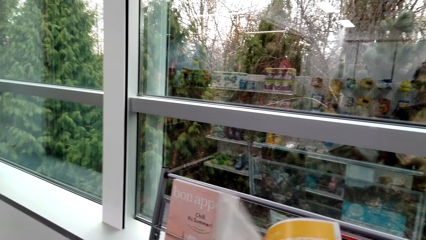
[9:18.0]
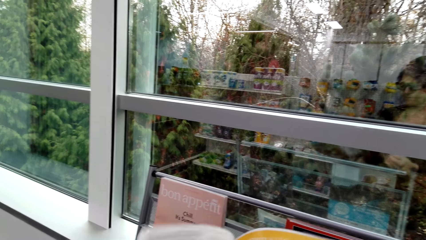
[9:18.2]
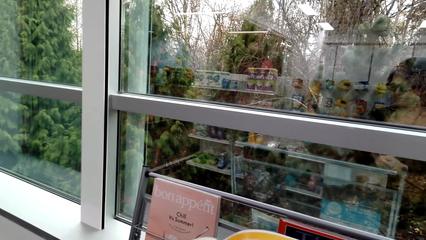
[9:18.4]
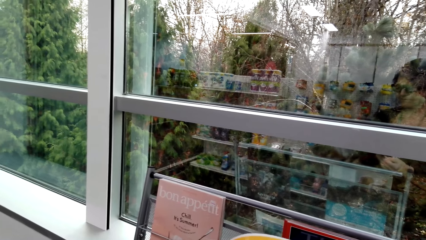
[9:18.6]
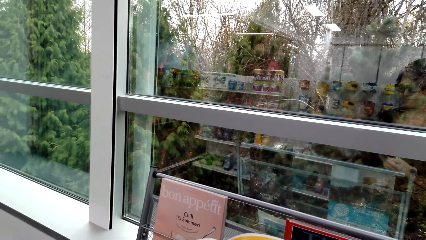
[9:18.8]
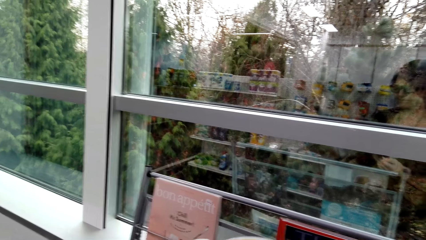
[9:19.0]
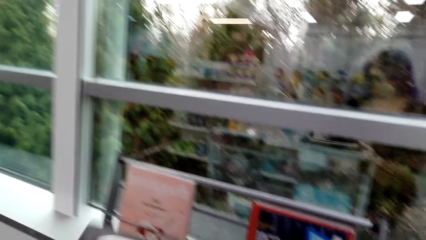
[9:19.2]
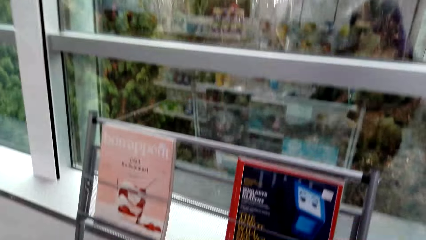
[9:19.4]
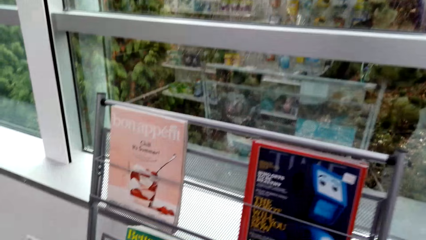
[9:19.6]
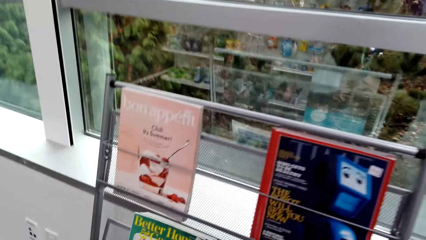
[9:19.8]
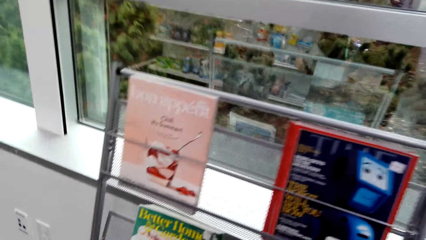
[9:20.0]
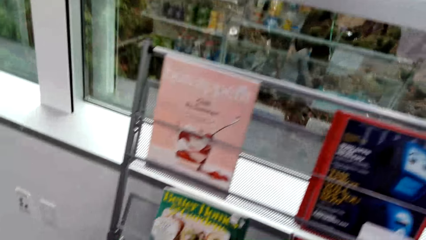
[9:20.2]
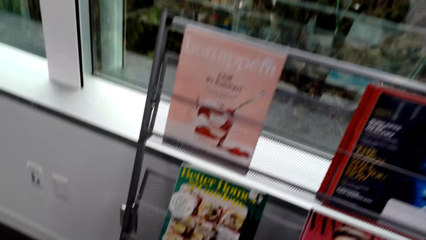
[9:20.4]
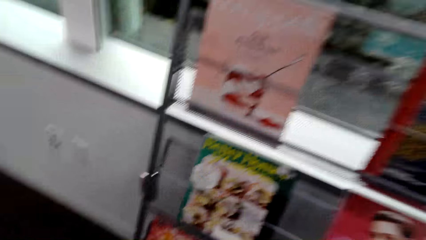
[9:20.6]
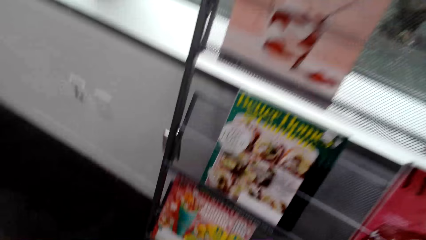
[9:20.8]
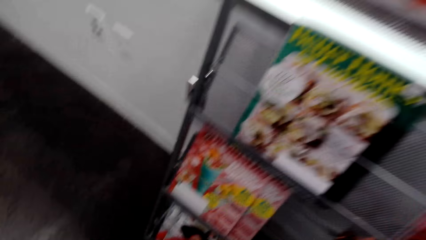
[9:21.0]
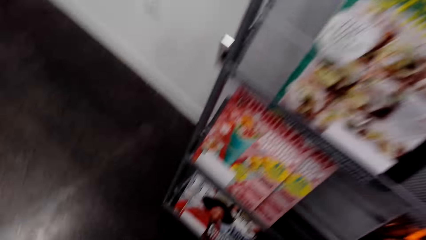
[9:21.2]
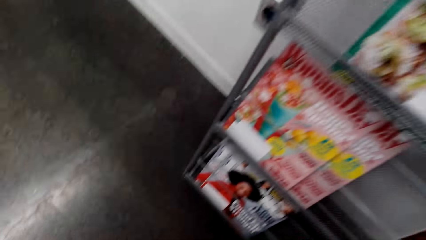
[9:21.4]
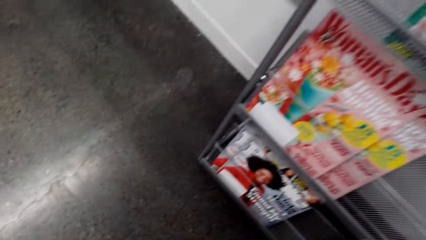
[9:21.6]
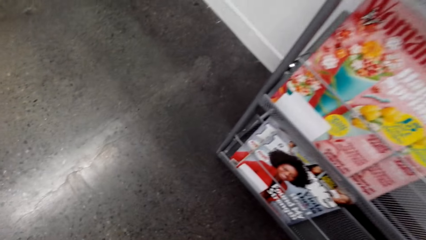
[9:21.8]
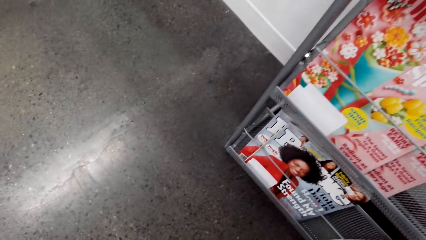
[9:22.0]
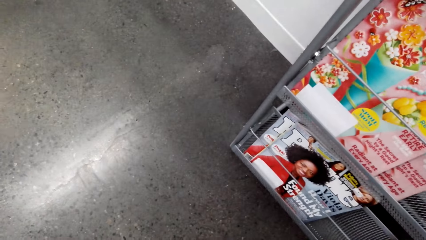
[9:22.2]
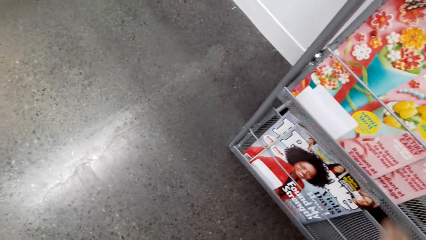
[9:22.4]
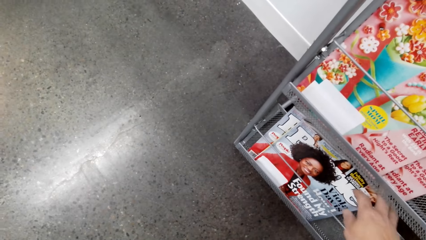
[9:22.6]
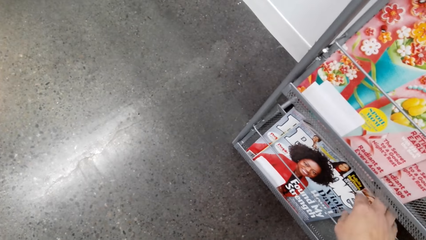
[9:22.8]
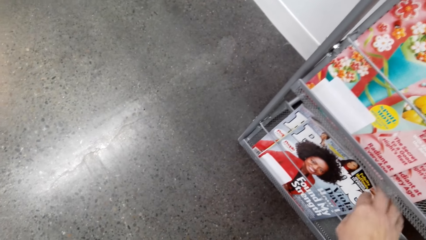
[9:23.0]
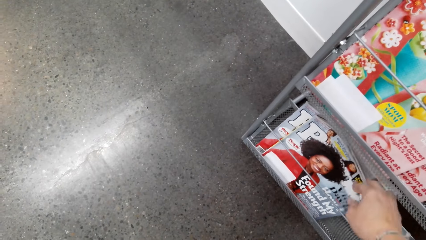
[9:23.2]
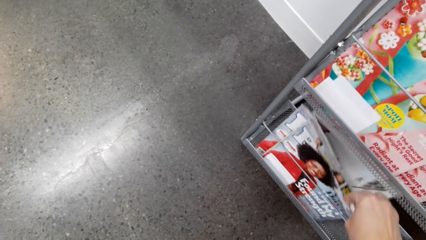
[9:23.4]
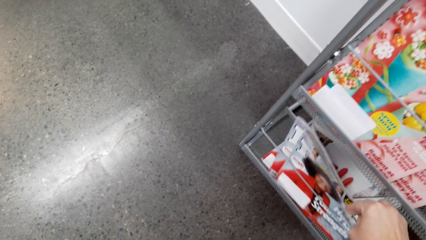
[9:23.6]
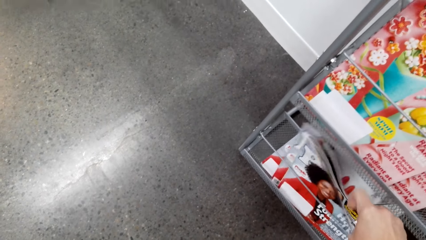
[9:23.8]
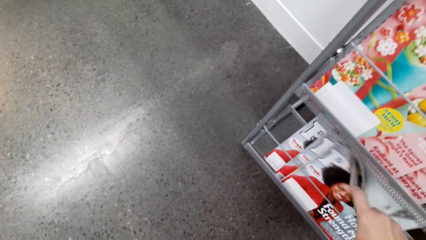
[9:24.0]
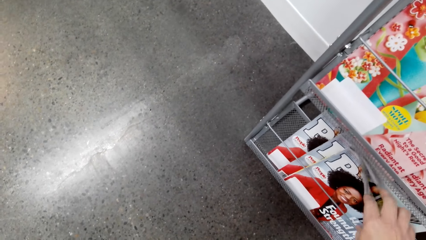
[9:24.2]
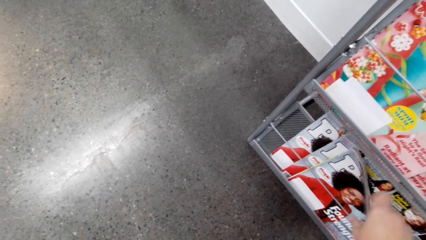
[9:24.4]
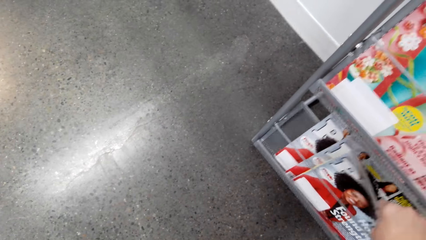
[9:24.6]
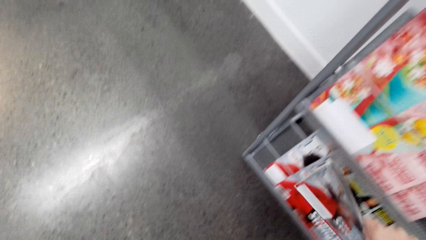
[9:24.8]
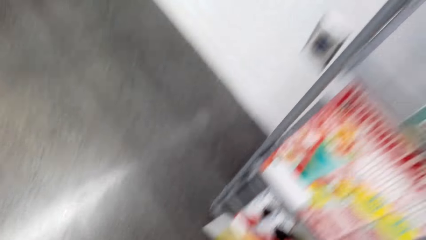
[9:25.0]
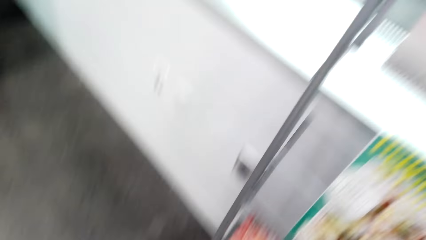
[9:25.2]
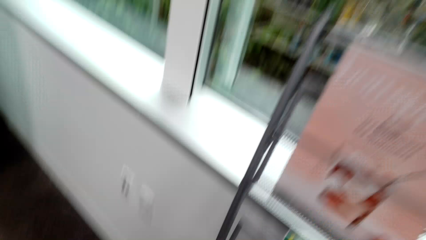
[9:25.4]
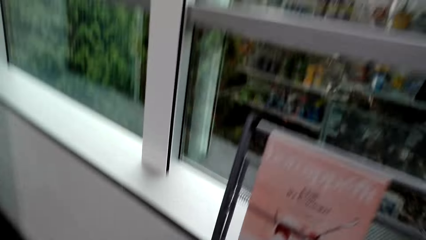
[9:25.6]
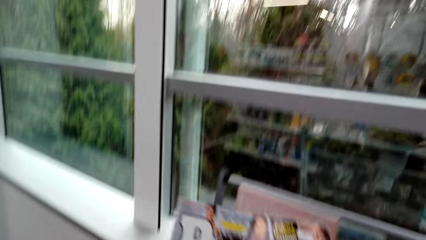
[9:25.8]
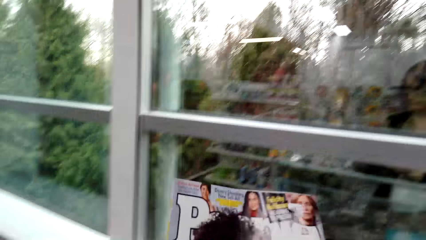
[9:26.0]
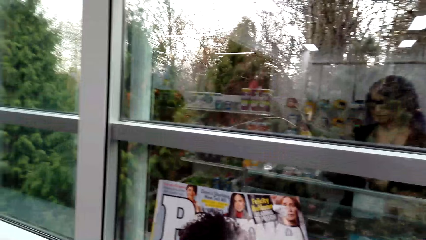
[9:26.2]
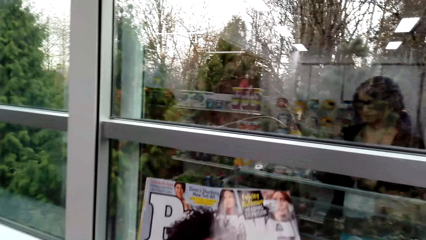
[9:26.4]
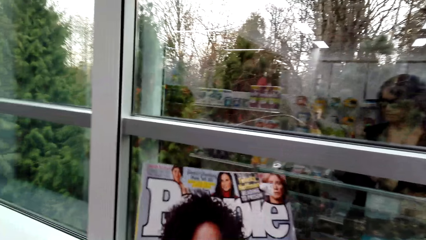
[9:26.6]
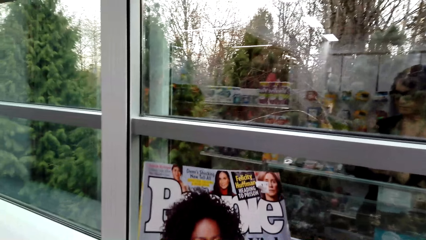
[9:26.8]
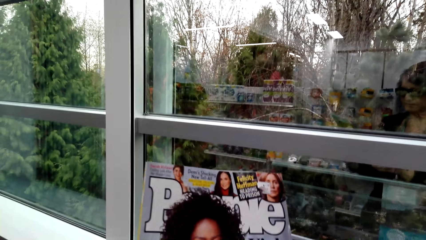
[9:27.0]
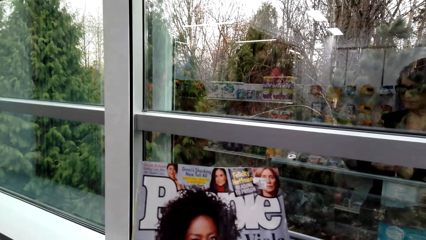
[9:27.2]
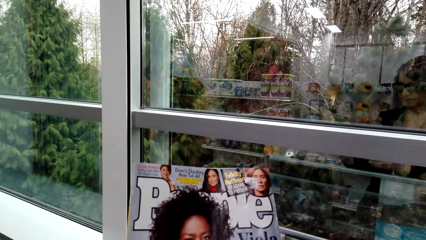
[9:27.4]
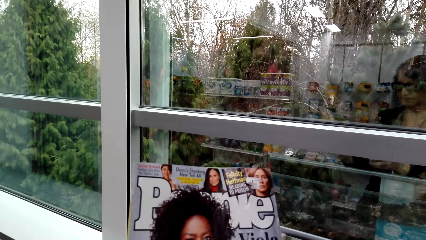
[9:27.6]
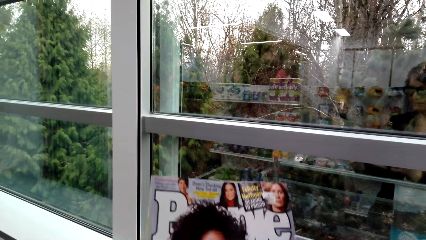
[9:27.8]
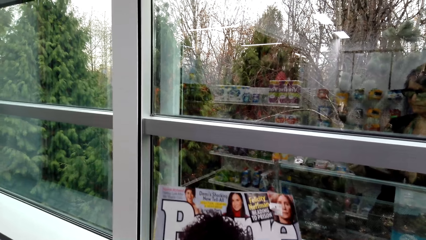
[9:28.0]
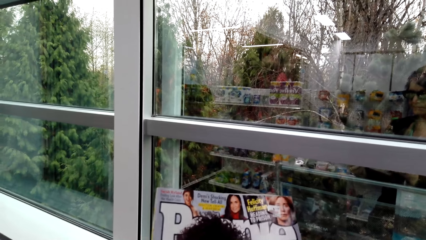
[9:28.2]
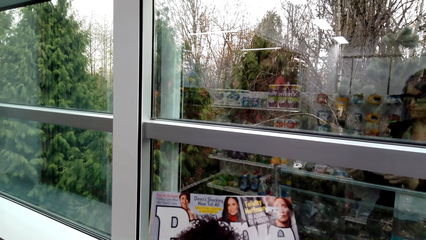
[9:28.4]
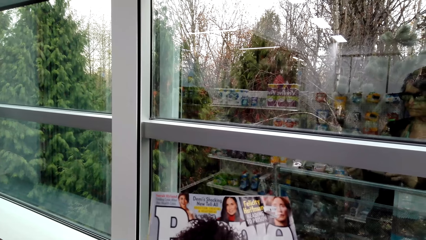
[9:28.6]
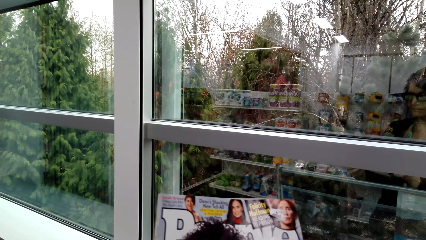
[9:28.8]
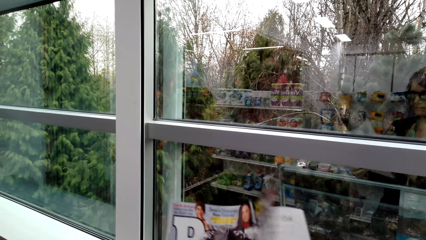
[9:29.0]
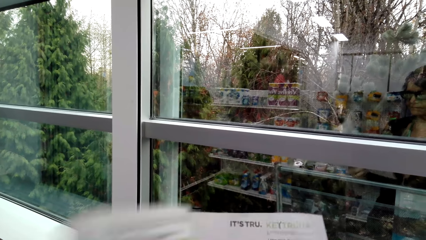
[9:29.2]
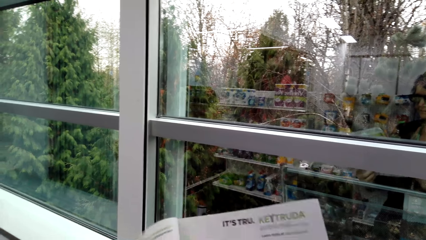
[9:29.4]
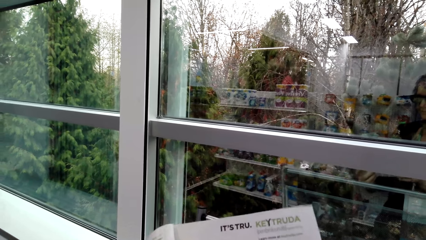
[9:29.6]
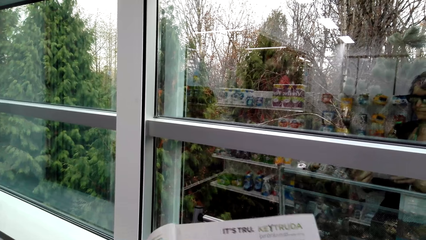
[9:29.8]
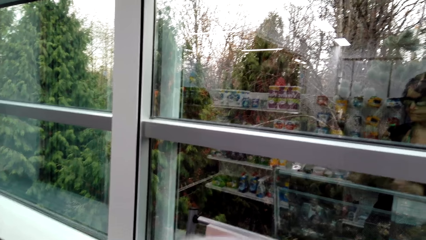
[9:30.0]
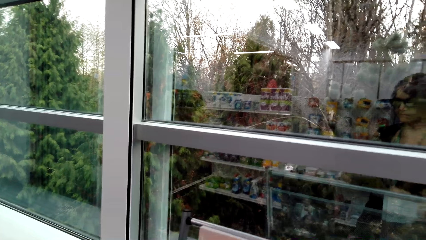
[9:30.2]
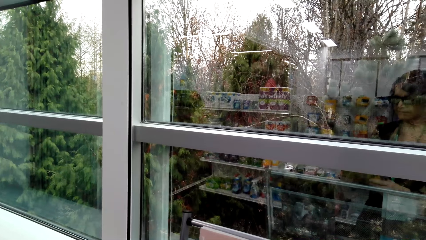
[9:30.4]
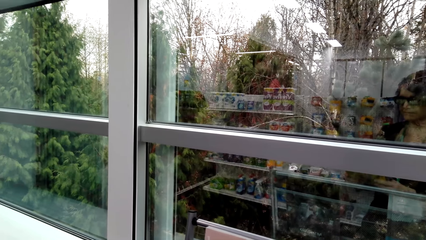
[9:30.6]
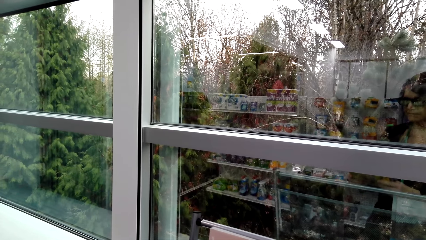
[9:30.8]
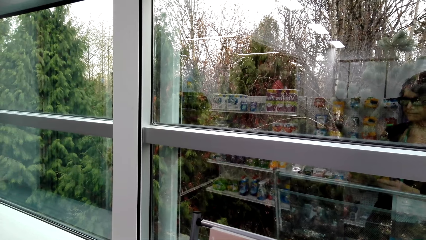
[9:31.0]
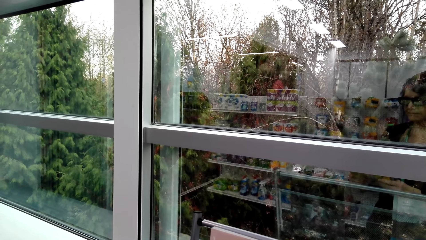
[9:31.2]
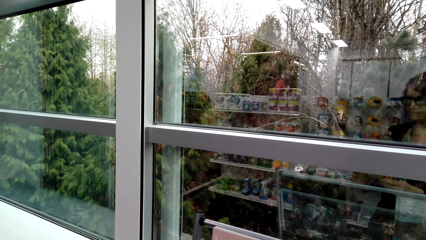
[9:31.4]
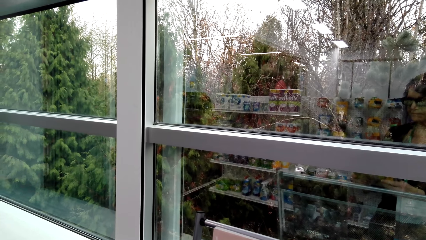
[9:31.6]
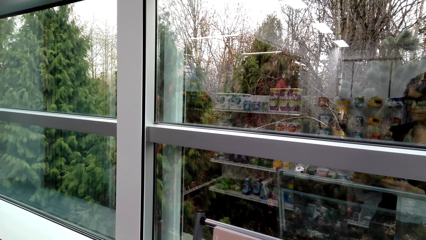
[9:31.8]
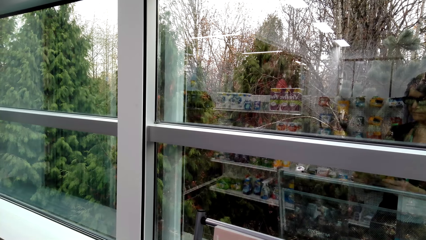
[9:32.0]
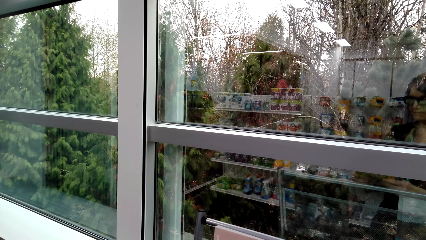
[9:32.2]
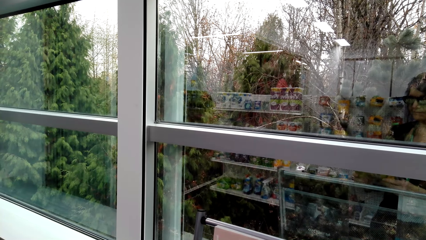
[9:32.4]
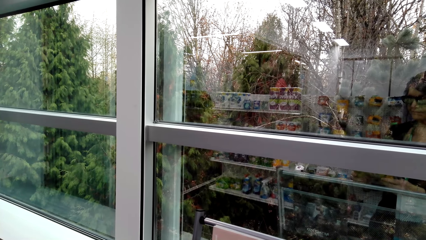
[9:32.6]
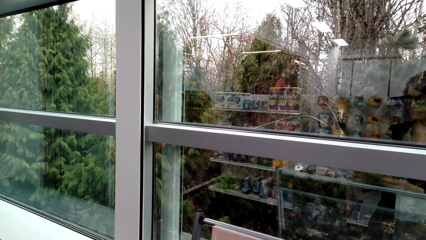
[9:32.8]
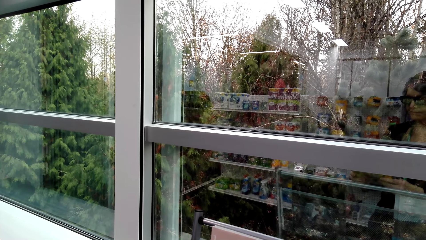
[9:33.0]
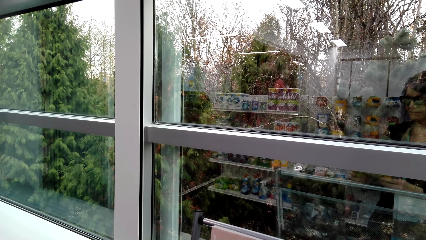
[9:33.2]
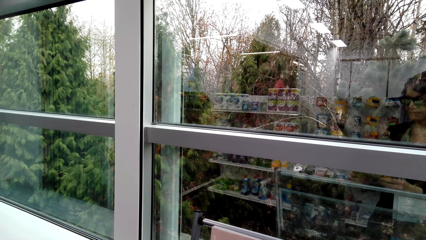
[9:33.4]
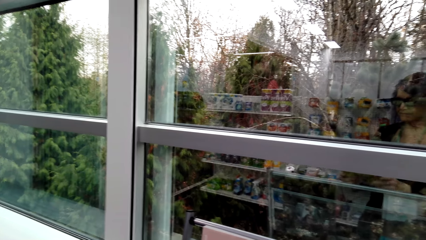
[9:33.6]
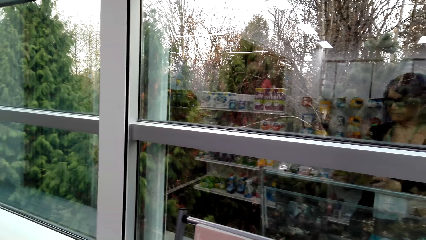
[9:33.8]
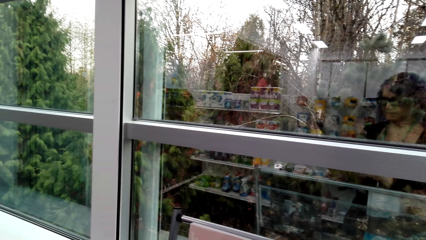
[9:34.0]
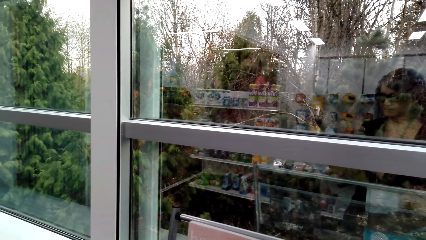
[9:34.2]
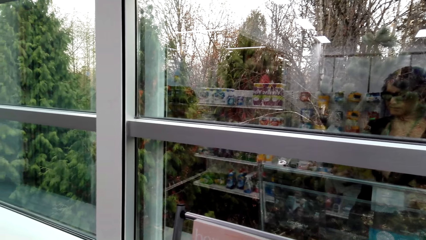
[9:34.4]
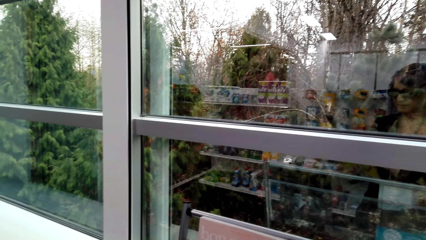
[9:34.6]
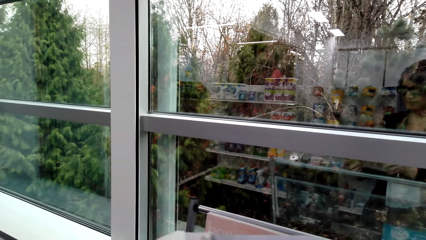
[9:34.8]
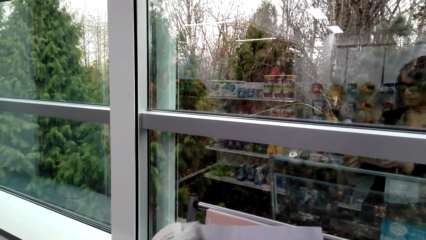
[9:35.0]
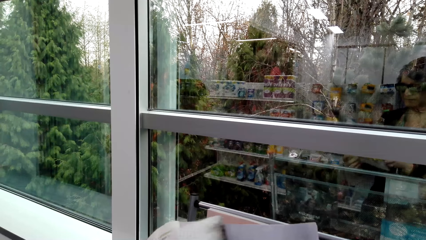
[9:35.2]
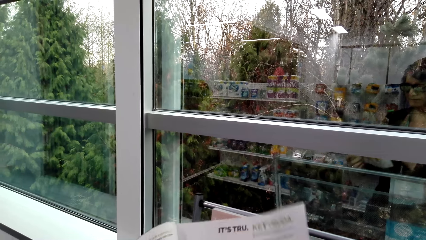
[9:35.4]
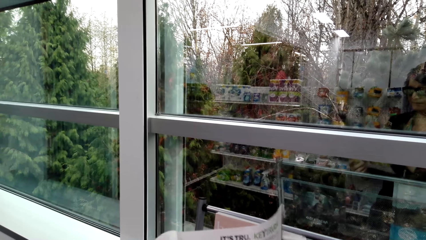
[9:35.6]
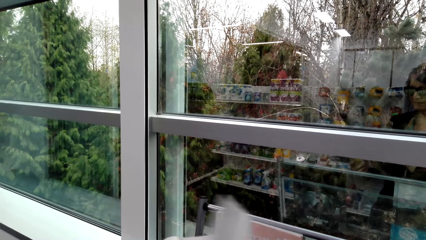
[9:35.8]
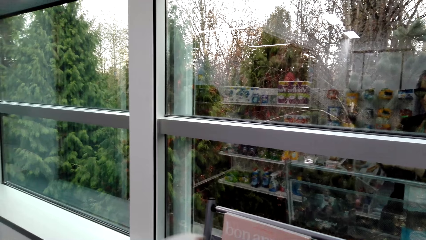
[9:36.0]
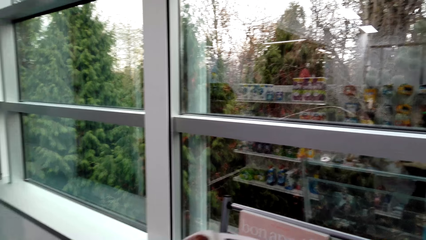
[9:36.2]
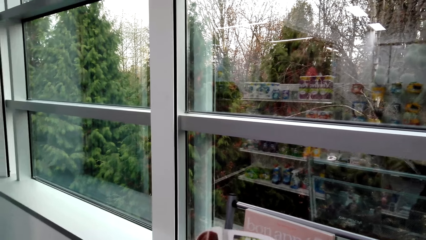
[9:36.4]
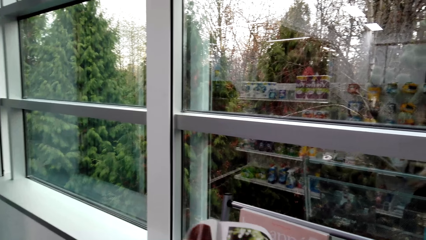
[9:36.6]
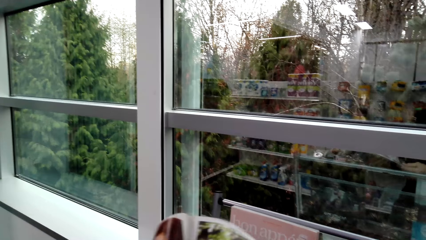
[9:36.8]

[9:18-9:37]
The camera wearer returns the book in the shelf. She picks another book from the shelf. She holds the book with her hands. She opens the book.
